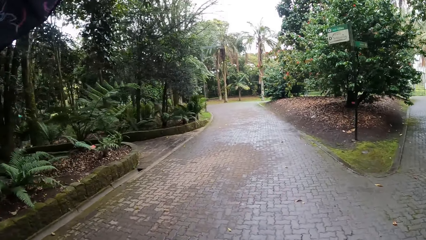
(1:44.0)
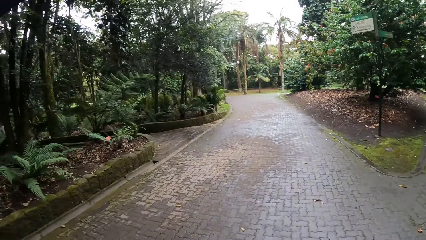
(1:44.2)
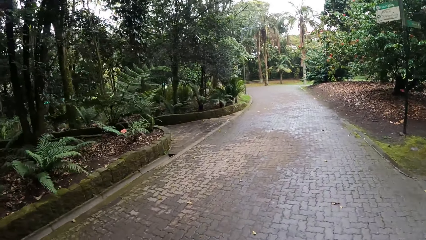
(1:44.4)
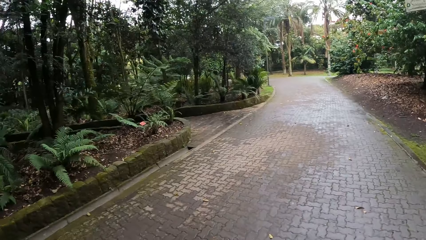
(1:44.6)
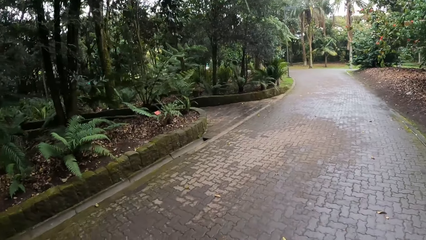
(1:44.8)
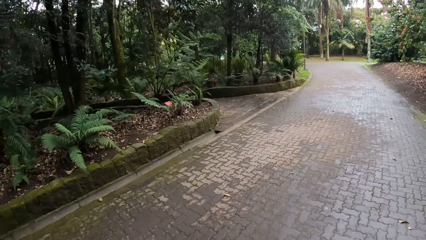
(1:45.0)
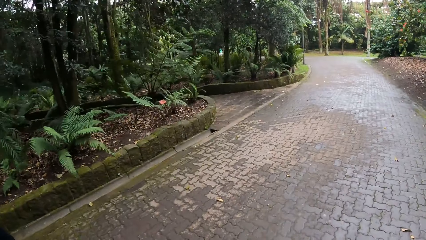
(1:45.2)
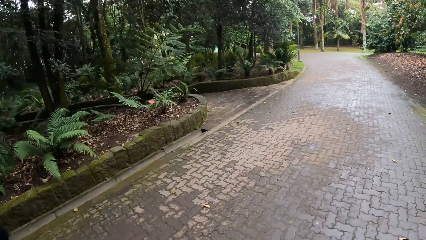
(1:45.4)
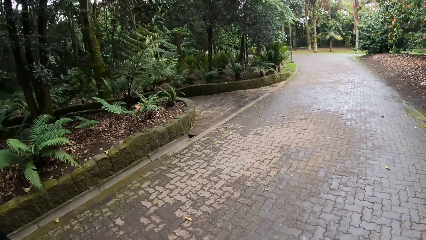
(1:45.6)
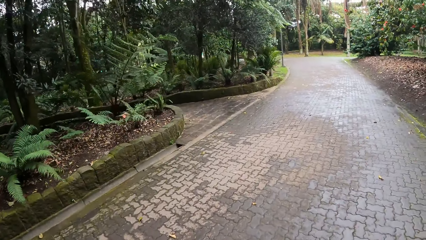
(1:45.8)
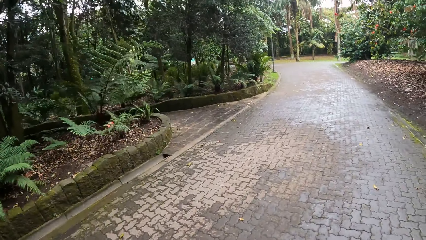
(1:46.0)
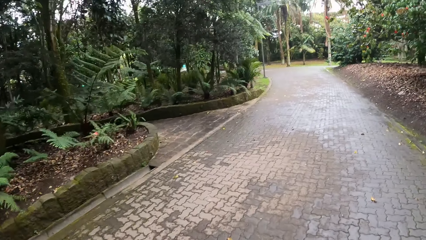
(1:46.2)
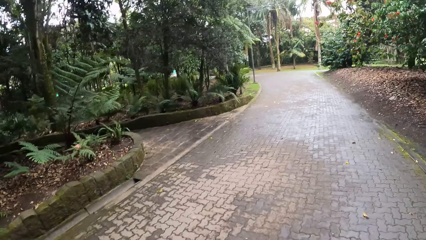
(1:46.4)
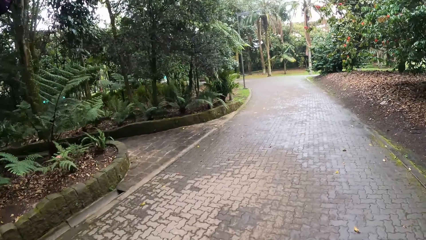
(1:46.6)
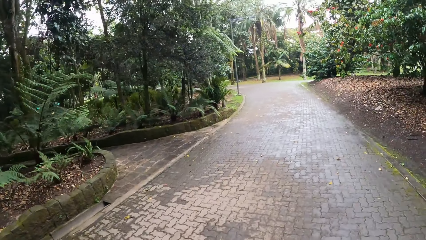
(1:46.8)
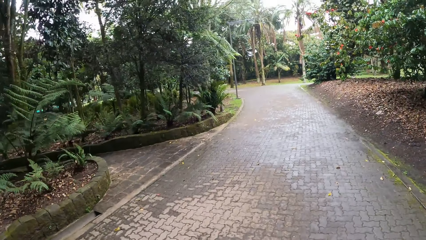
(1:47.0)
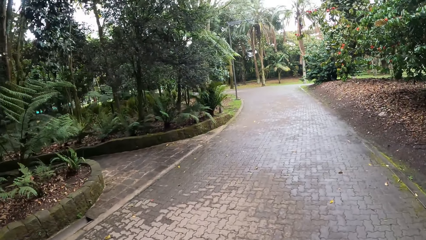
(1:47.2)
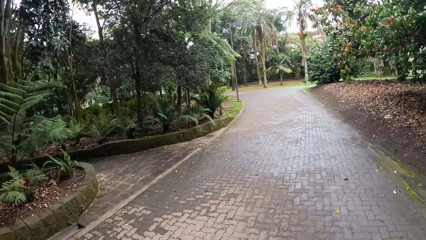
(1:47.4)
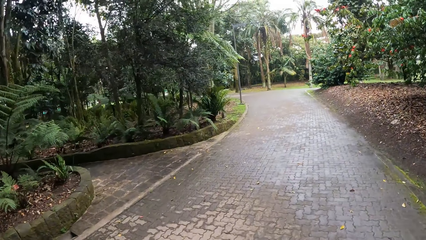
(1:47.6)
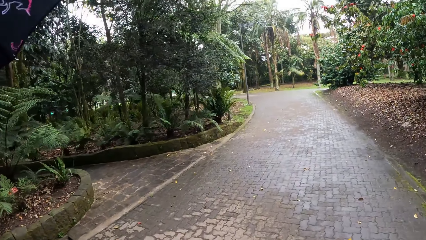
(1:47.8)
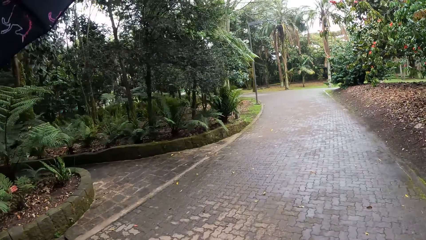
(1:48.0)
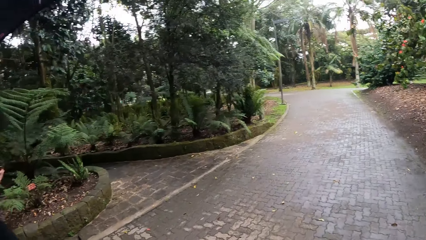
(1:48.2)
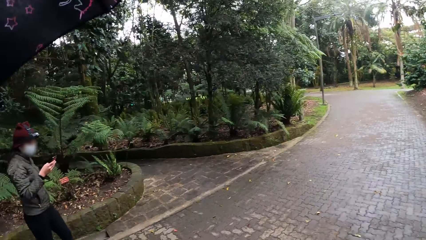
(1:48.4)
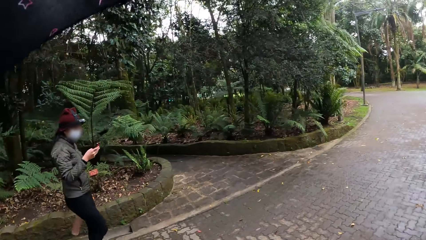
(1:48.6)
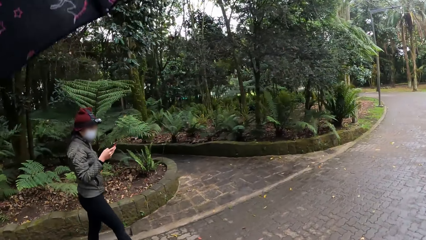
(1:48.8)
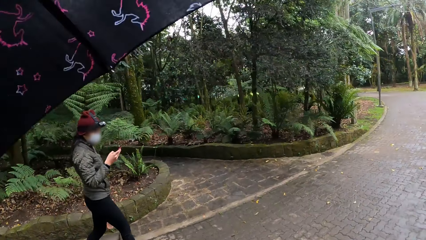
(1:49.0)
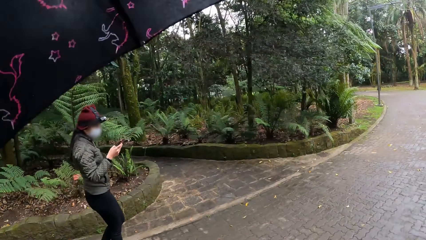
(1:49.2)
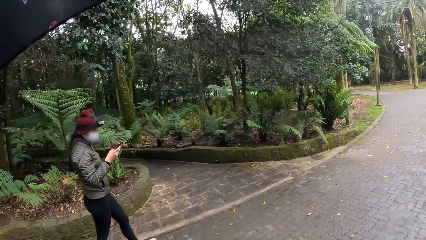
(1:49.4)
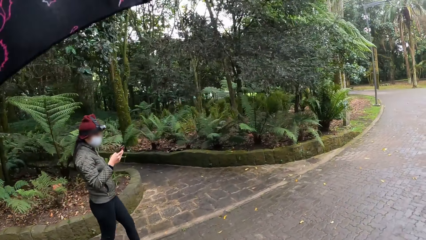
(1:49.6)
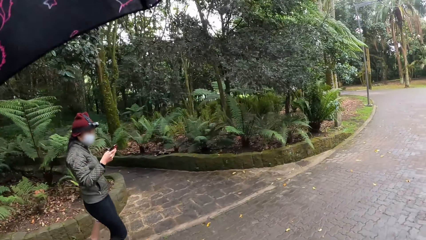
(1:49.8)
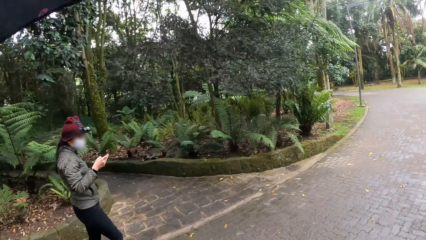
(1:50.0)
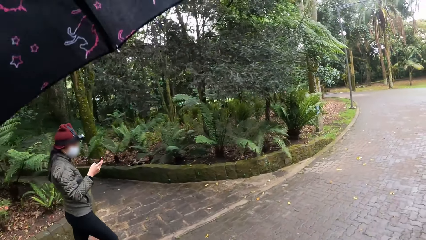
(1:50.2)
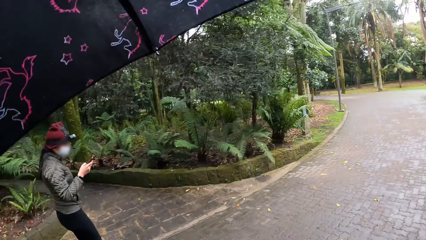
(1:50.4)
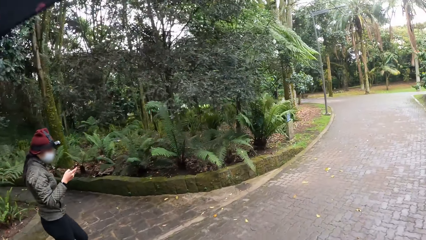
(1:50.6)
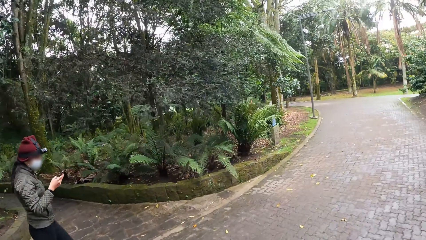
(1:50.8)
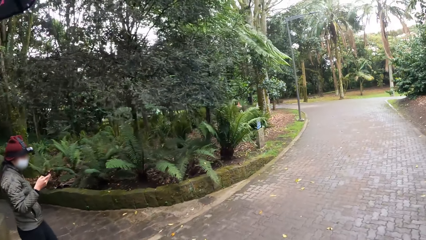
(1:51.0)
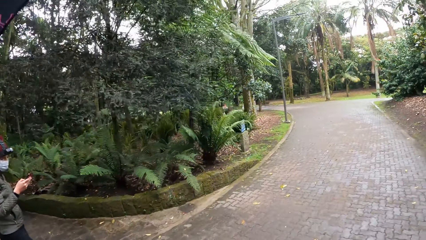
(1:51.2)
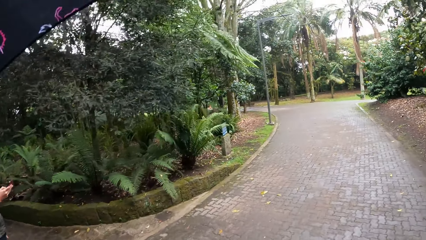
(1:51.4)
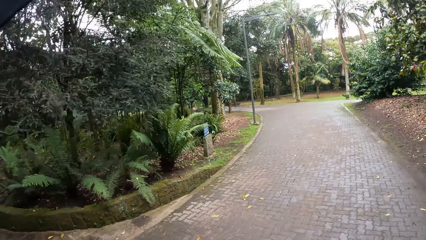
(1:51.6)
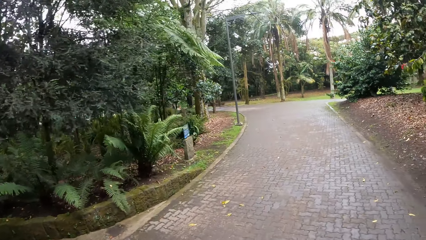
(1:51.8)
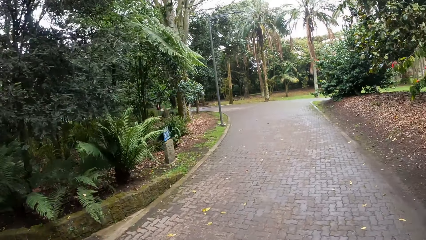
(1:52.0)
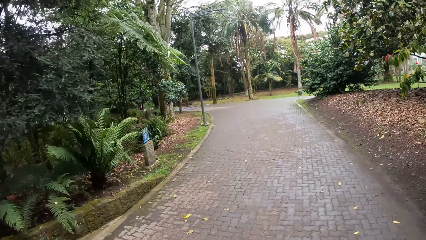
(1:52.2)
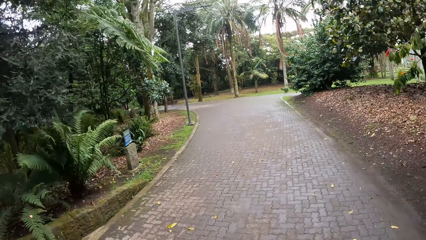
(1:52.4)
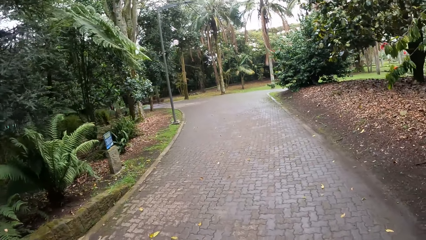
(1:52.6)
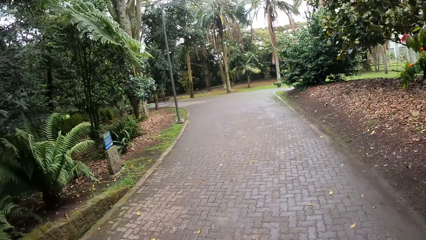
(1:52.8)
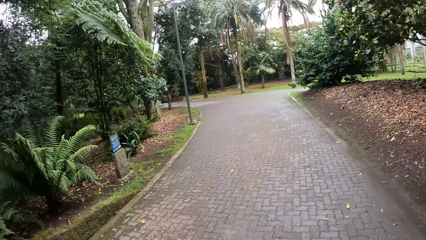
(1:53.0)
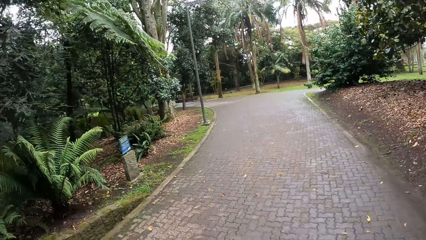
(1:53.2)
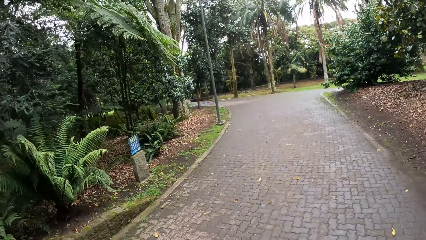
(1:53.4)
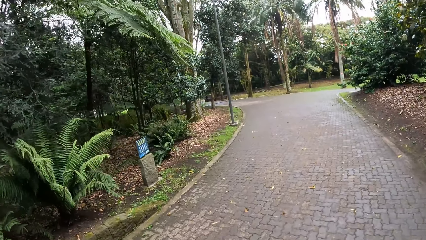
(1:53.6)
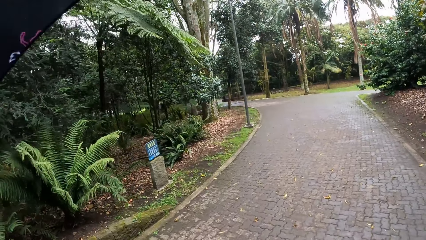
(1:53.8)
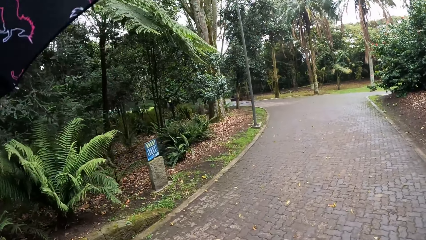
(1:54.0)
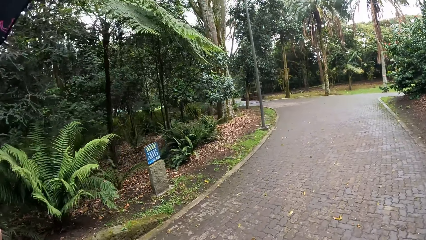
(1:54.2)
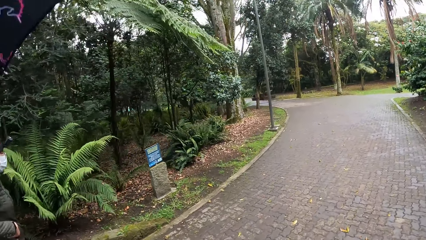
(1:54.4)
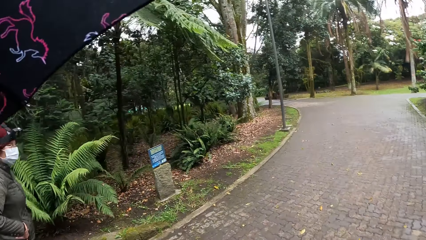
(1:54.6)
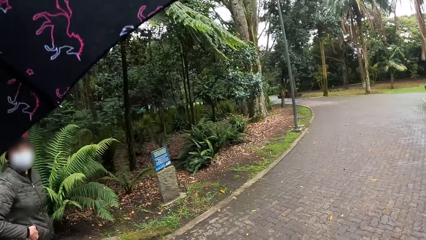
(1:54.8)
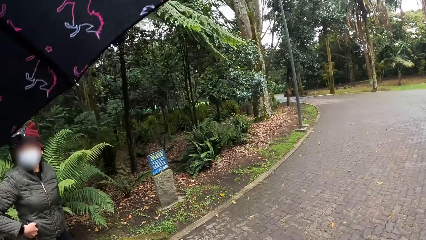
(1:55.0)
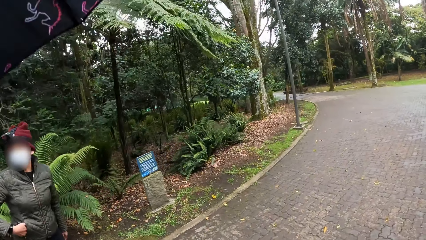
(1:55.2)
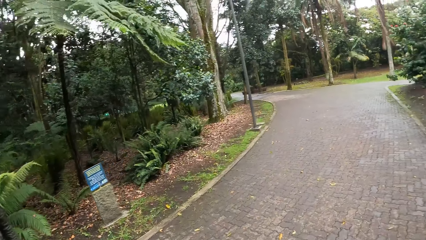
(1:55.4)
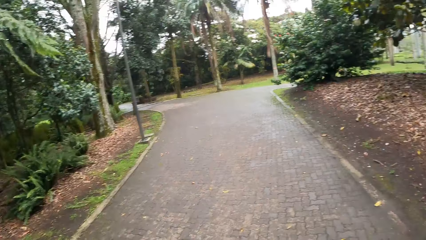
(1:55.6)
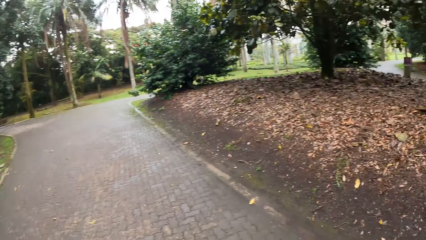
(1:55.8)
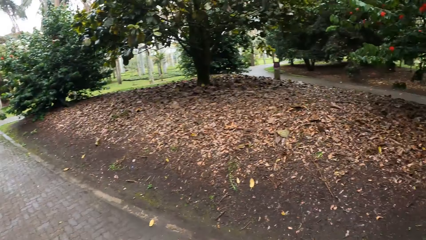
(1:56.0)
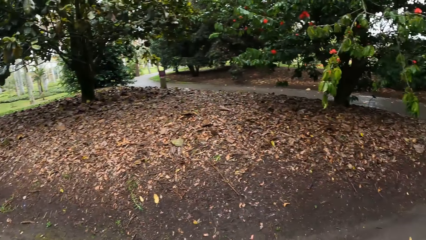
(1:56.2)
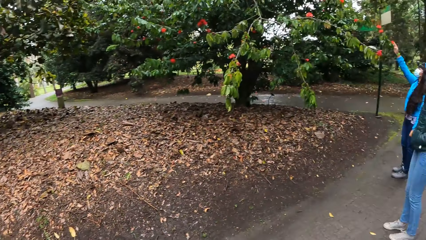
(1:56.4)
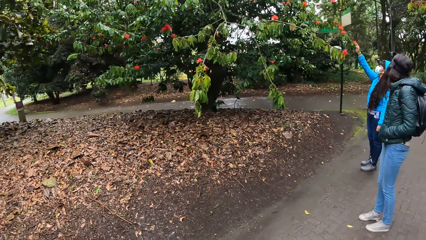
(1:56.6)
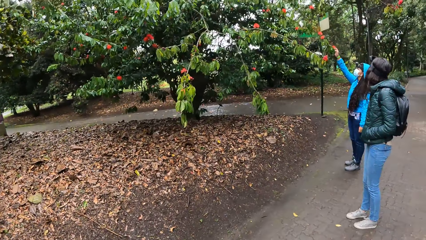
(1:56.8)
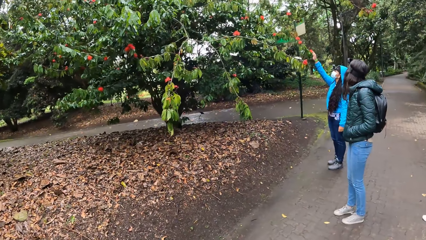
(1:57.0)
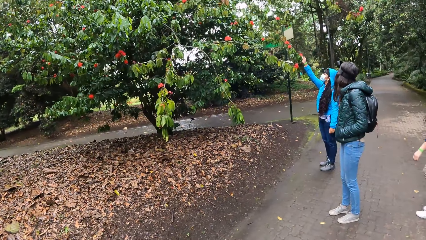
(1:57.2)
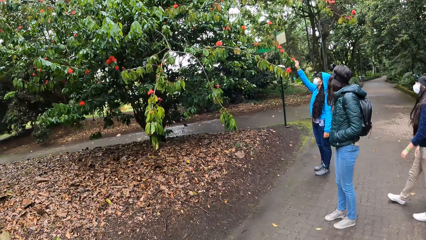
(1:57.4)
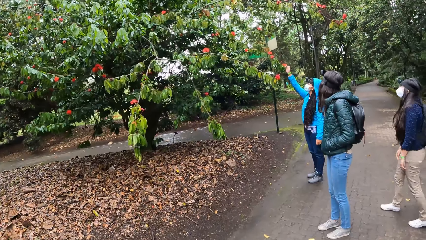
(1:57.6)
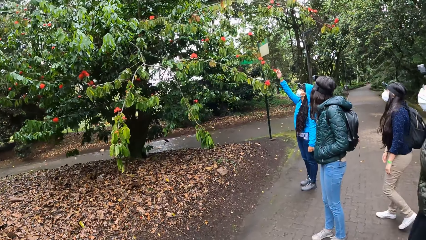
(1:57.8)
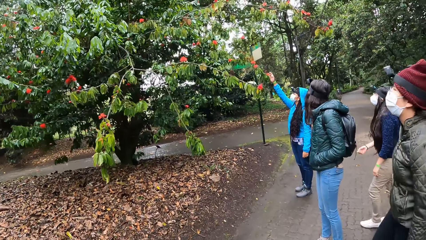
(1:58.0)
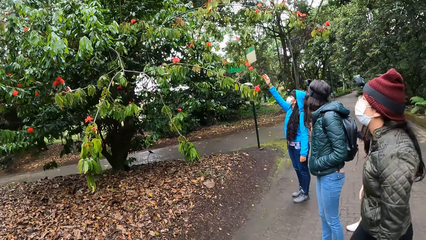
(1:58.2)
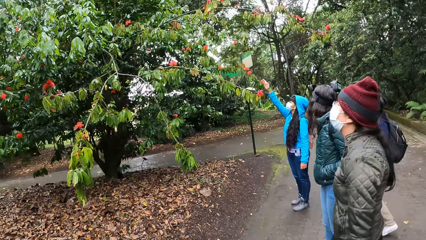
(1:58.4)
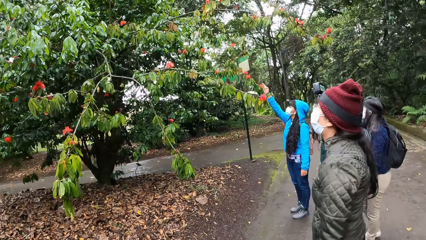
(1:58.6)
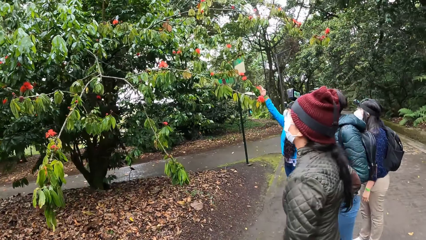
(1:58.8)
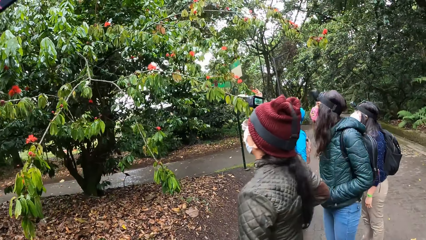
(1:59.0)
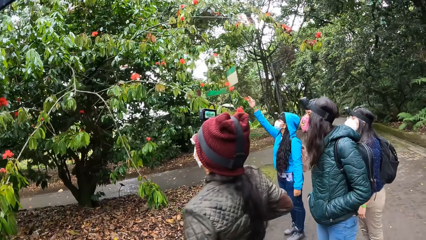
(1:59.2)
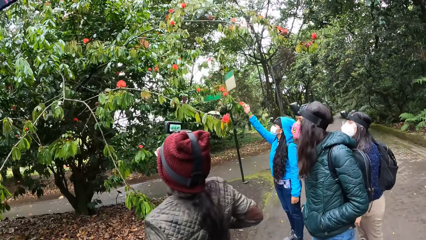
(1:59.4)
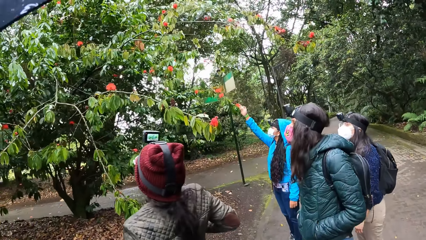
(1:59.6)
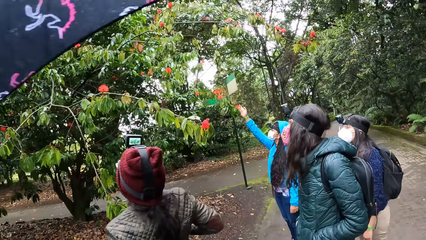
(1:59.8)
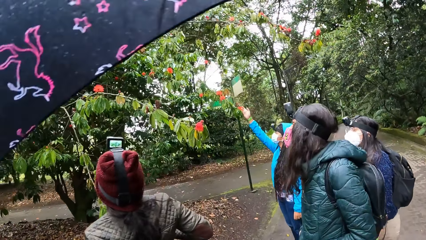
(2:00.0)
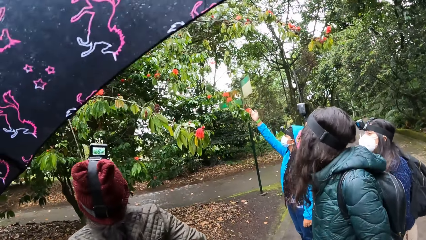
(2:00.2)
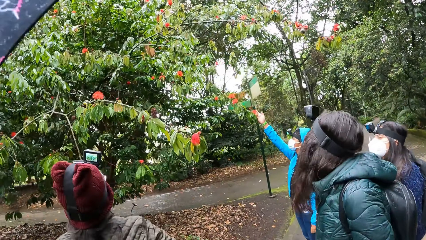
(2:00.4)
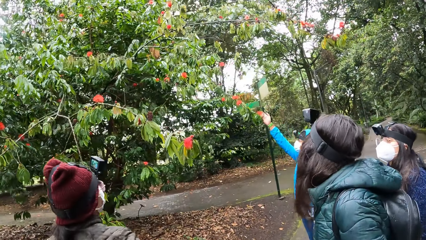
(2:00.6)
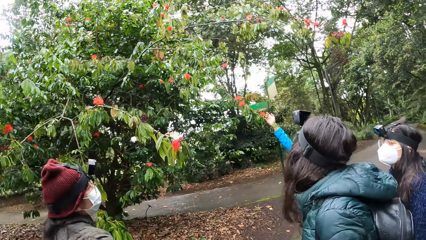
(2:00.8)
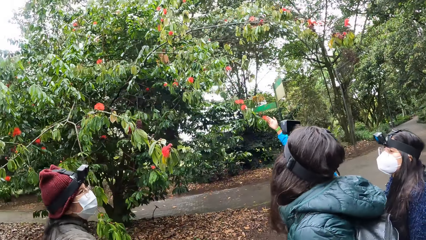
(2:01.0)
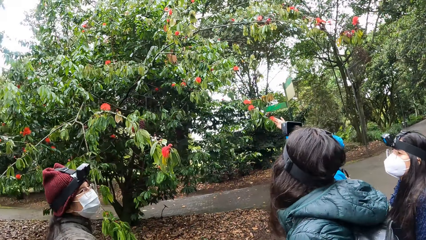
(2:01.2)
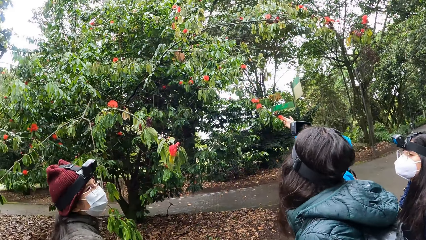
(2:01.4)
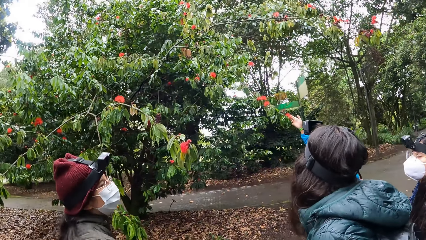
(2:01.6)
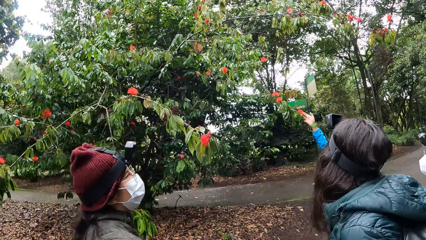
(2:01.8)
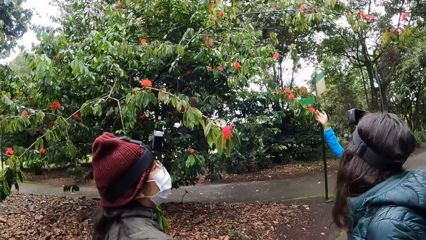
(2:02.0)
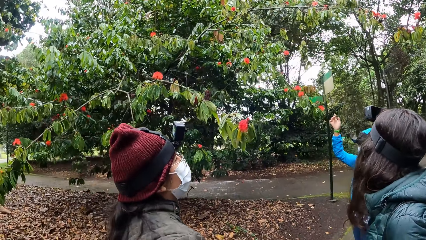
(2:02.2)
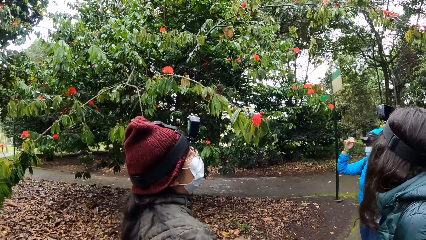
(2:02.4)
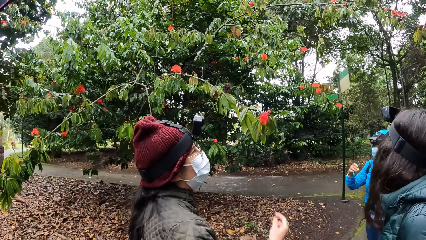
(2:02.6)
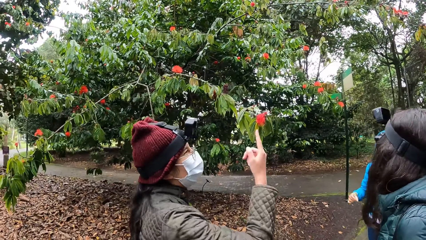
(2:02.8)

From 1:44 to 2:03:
The woman operates her phone with both hands and walks on the walkway. The camera wearer looks around the surroundings. The other woman points to the flower with her right hand.
